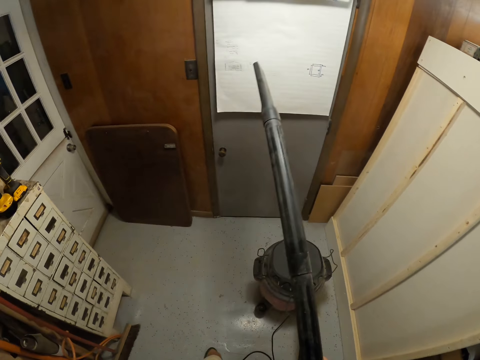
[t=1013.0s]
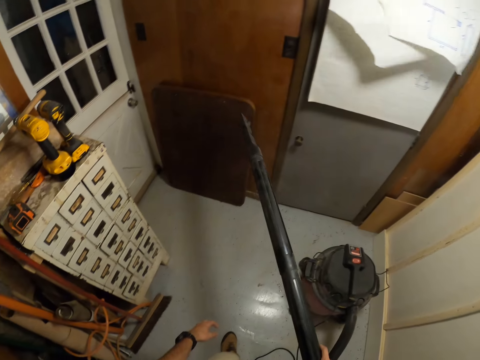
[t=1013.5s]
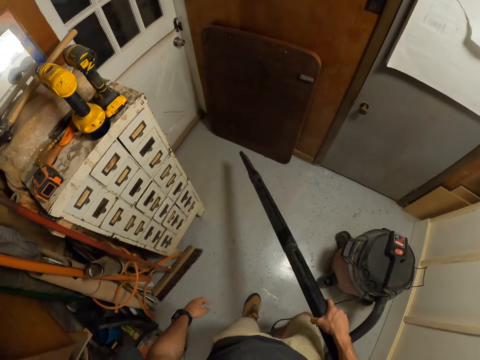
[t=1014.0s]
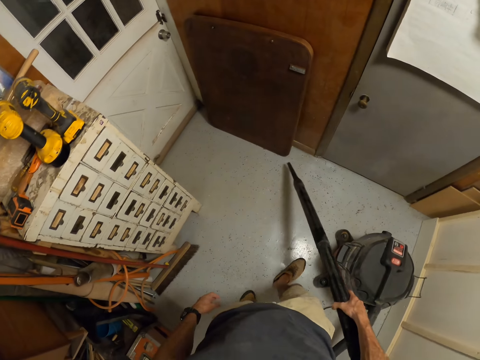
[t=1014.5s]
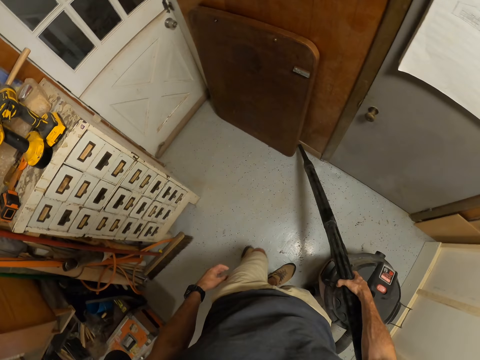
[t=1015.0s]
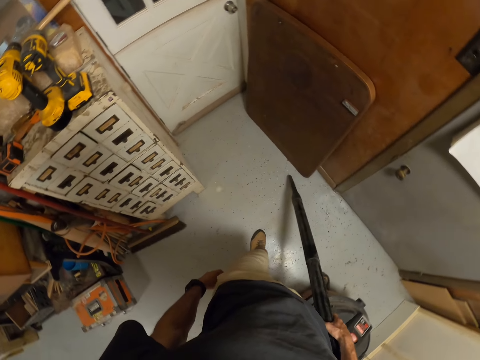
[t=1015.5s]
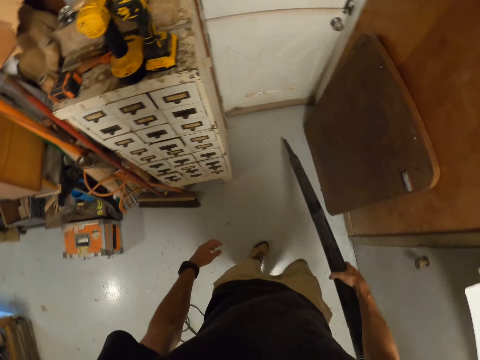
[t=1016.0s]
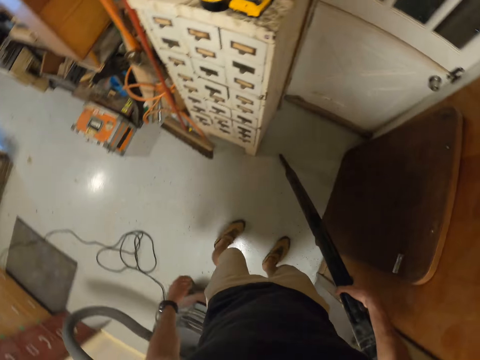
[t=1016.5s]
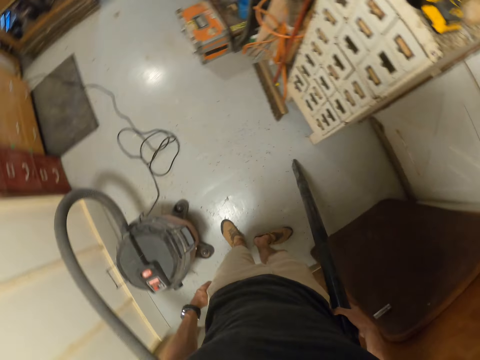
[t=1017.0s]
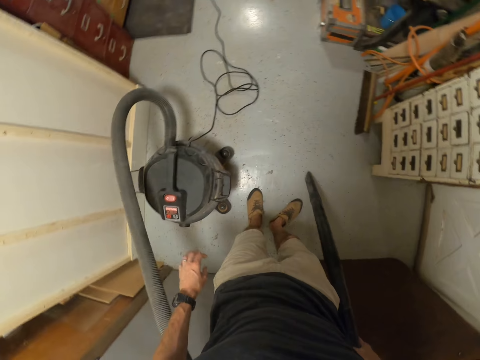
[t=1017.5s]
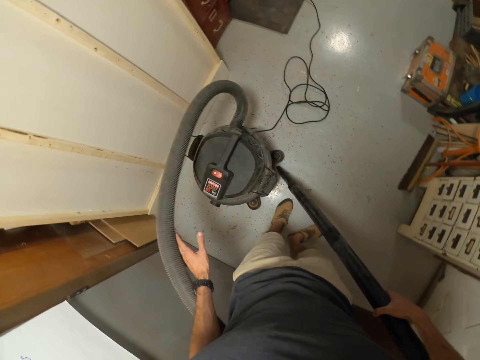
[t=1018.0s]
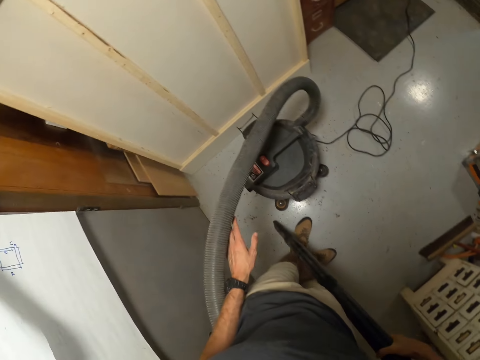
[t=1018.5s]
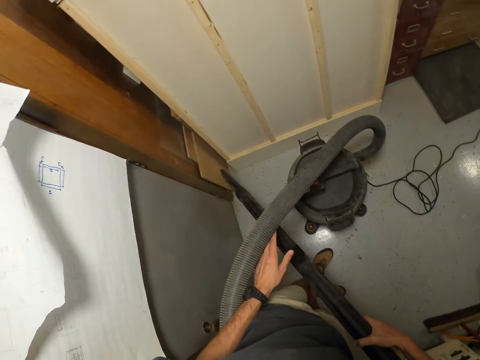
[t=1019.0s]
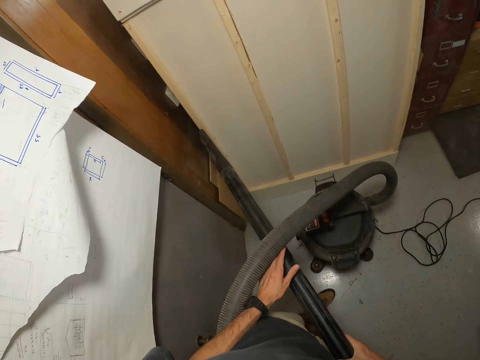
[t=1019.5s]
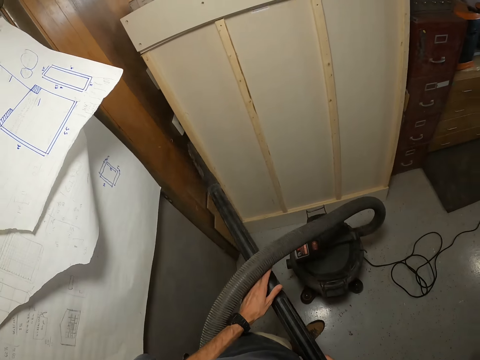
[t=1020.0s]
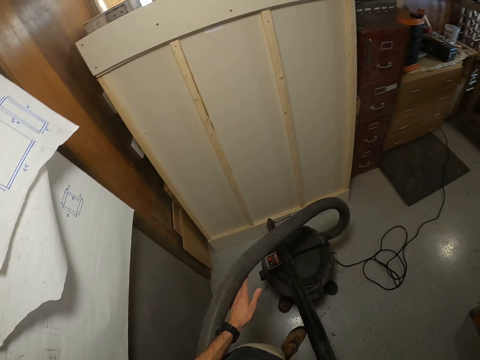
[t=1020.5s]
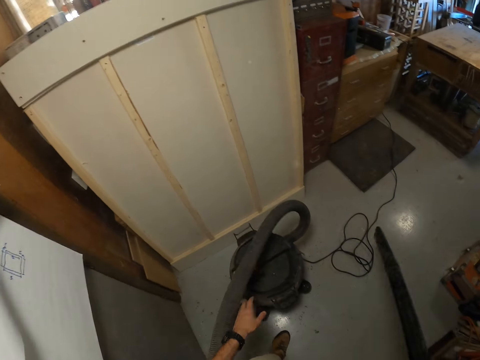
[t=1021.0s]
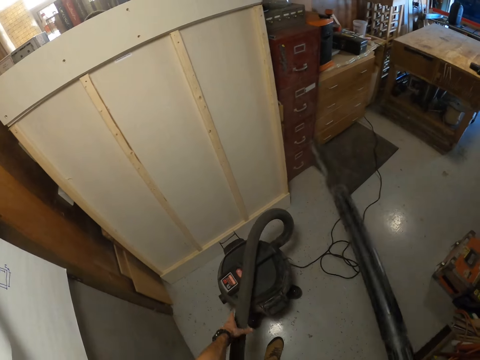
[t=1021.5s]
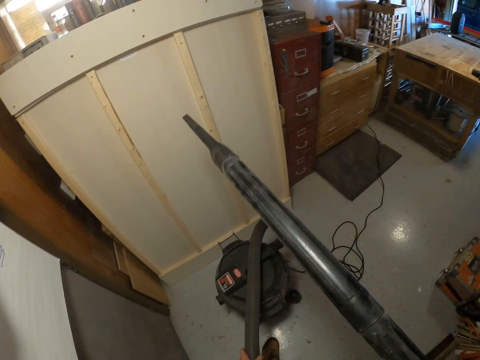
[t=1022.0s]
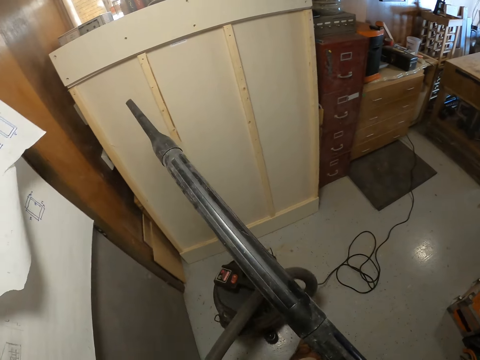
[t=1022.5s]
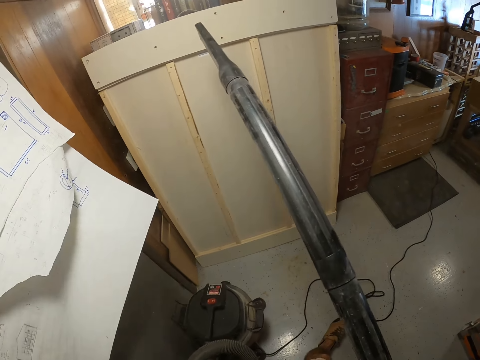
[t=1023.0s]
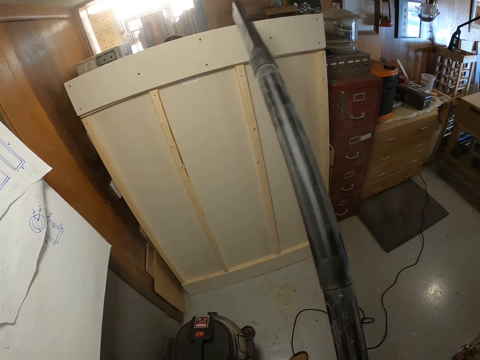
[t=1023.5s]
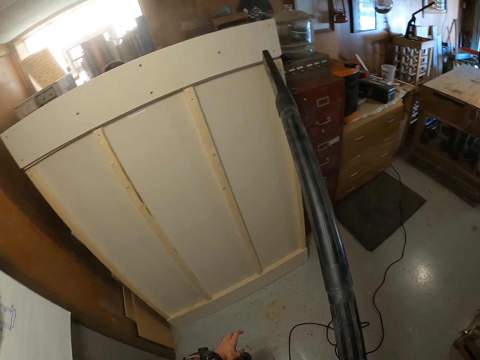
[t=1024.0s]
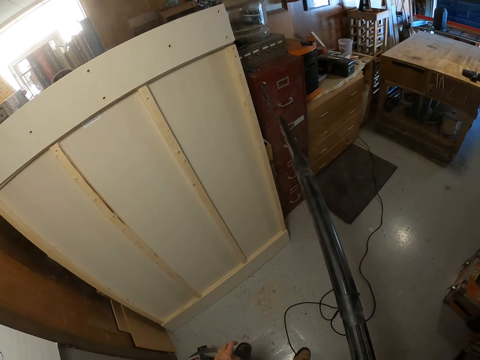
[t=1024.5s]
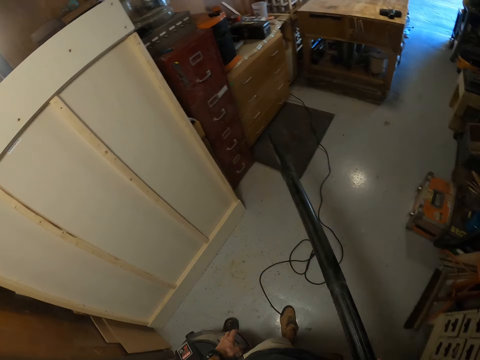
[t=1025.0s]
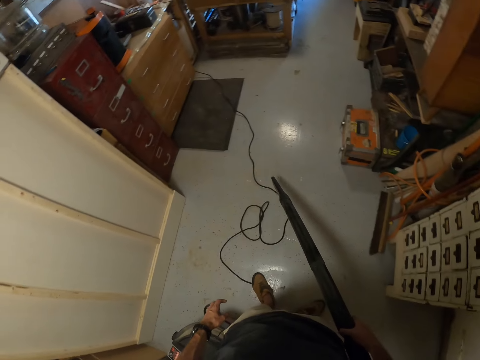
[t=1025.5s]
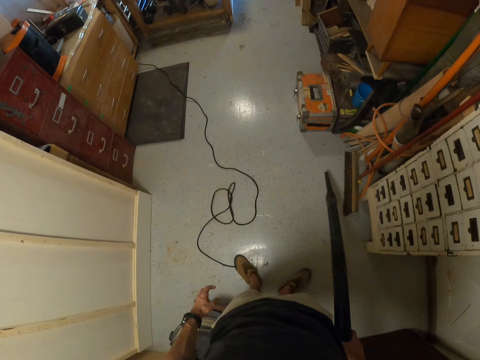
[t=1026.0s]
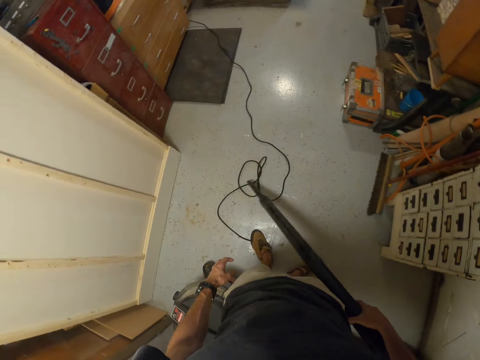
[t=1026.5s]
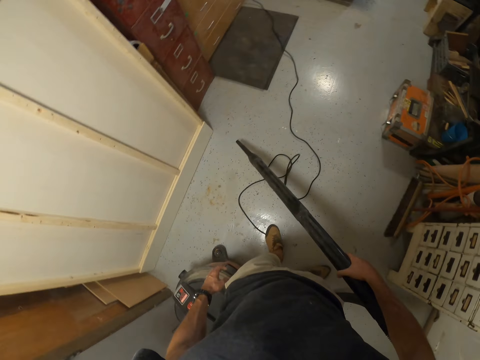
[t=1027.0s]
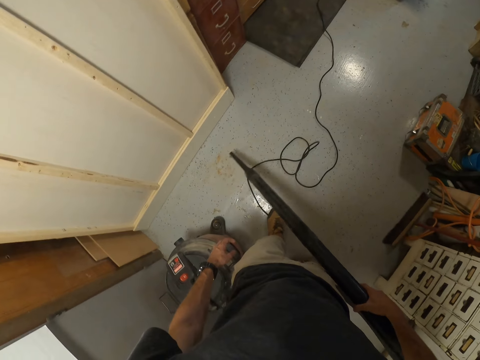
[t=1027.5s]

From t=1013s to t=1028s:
The camera wearer turns from the cleaner. He cleans the workshop round with the vacuum cleaner. He blows the workshop with the vacuum cleaner pipe in his right hand. He adjusts the vacuum cleaner with his left hand.

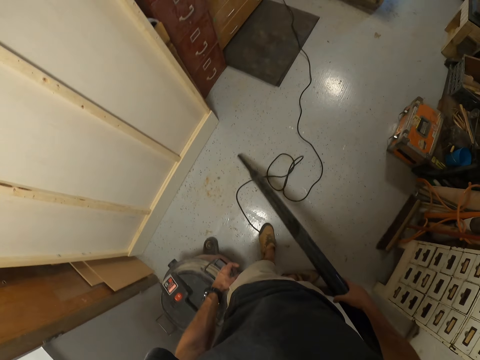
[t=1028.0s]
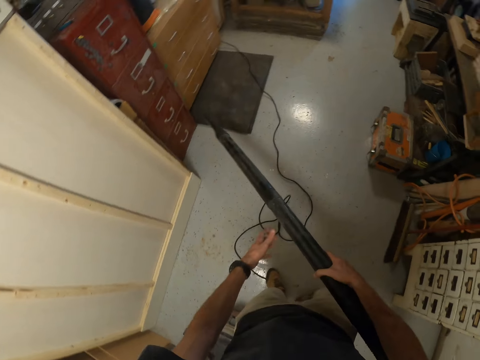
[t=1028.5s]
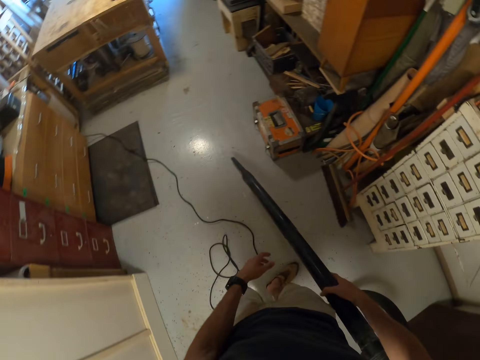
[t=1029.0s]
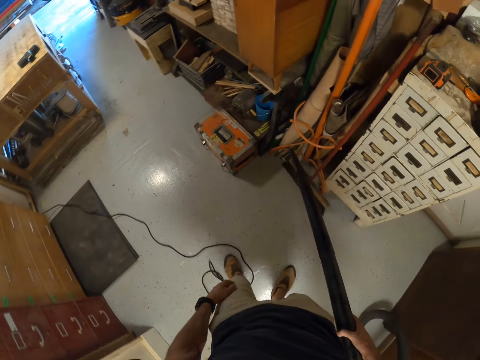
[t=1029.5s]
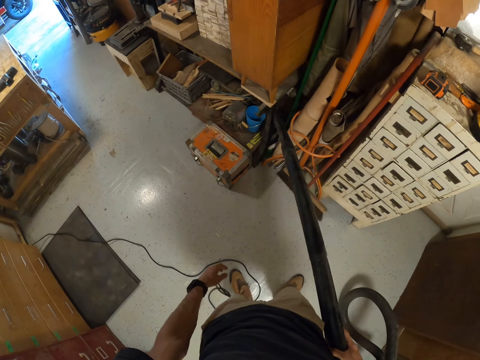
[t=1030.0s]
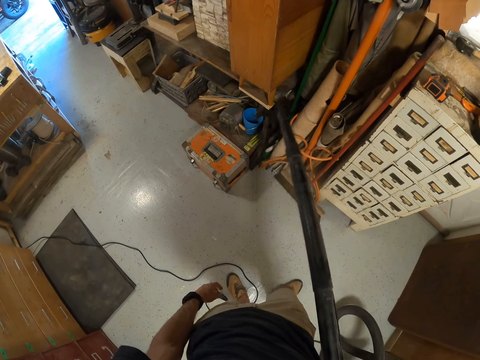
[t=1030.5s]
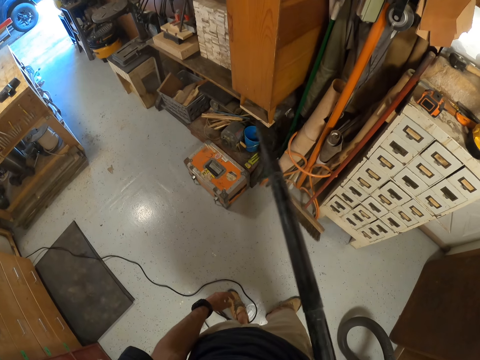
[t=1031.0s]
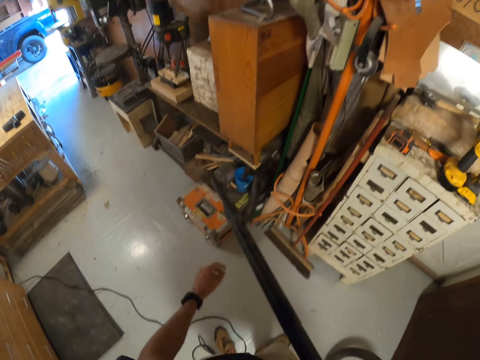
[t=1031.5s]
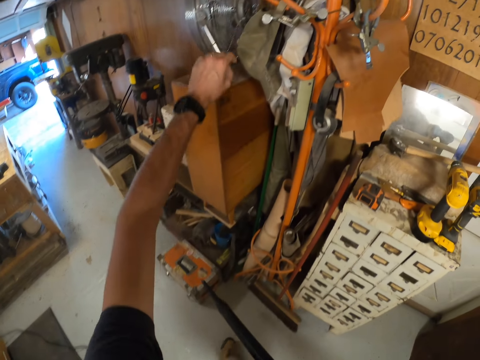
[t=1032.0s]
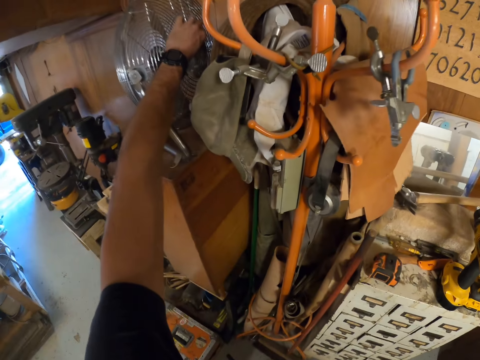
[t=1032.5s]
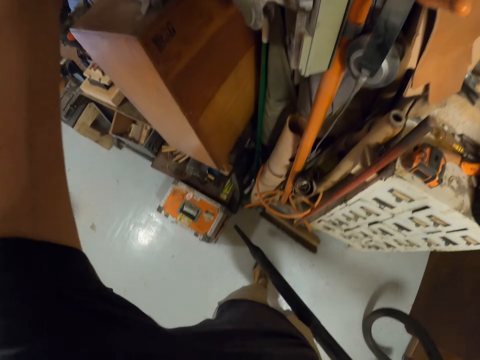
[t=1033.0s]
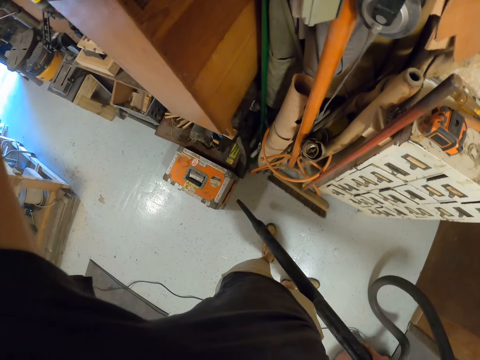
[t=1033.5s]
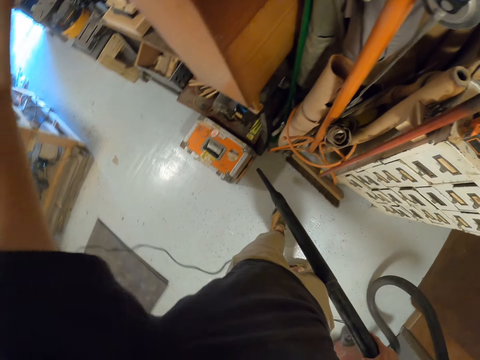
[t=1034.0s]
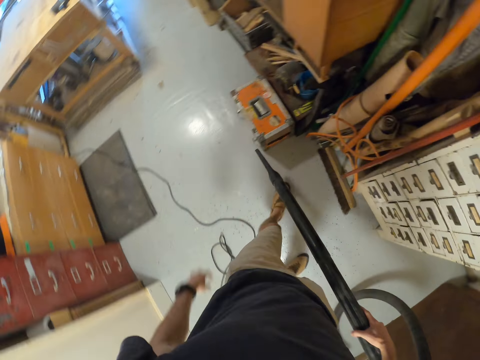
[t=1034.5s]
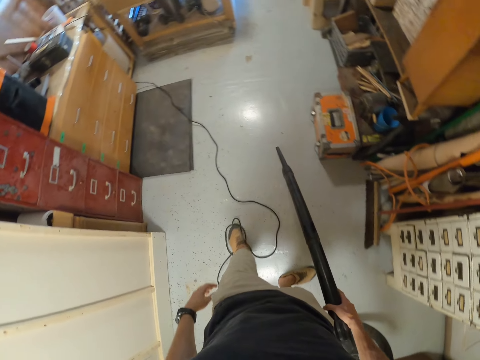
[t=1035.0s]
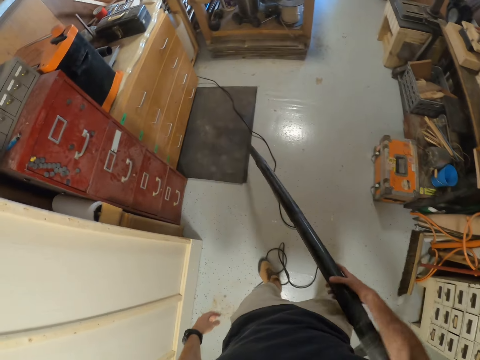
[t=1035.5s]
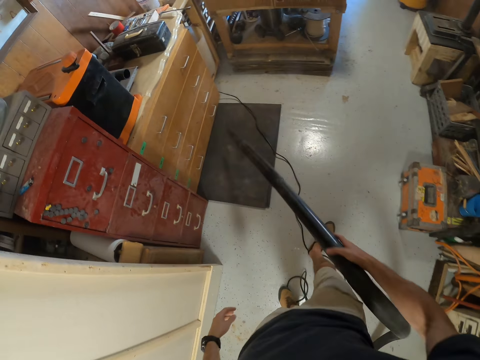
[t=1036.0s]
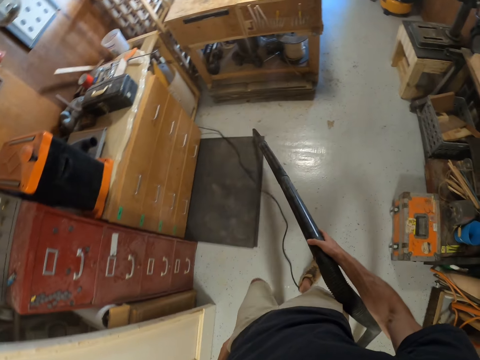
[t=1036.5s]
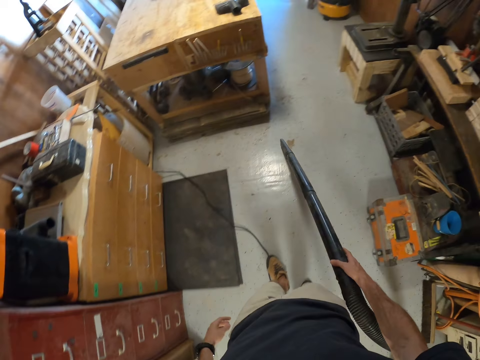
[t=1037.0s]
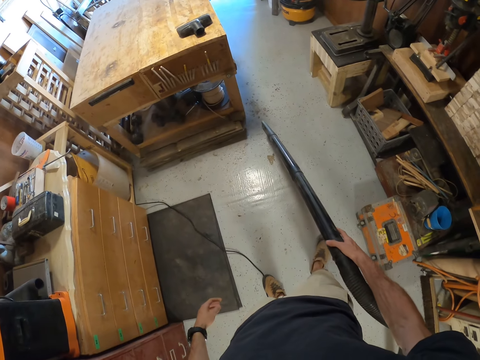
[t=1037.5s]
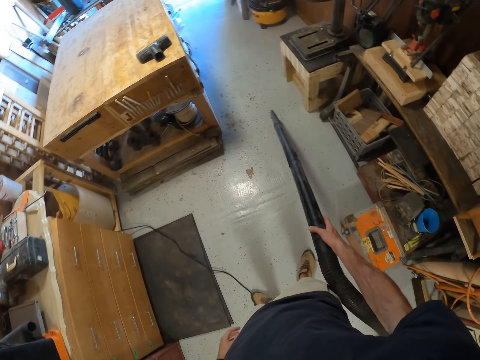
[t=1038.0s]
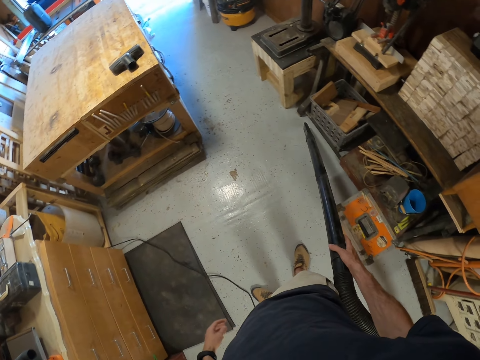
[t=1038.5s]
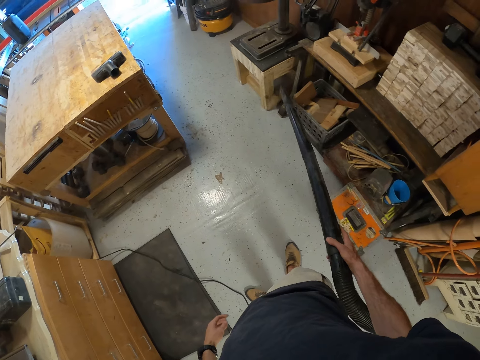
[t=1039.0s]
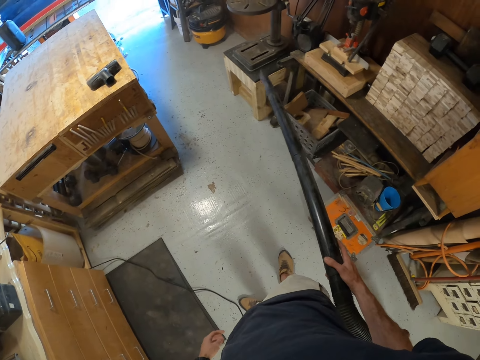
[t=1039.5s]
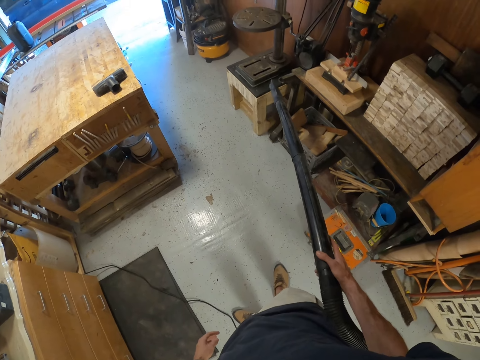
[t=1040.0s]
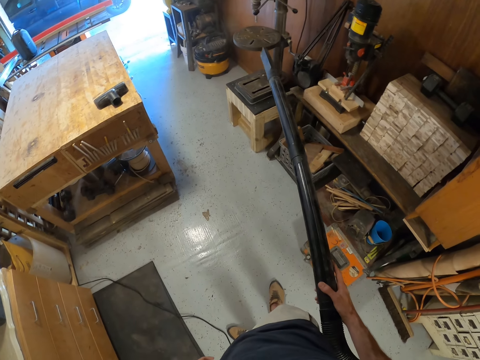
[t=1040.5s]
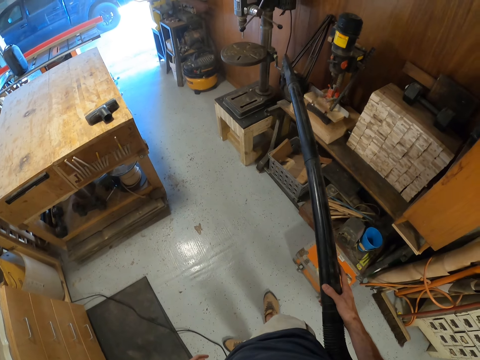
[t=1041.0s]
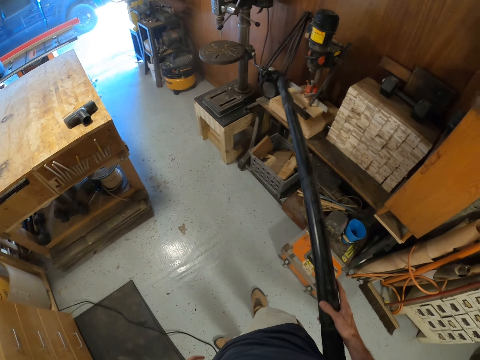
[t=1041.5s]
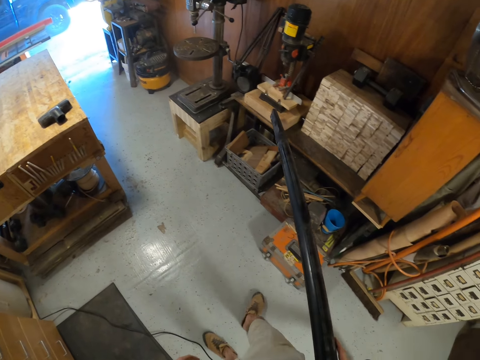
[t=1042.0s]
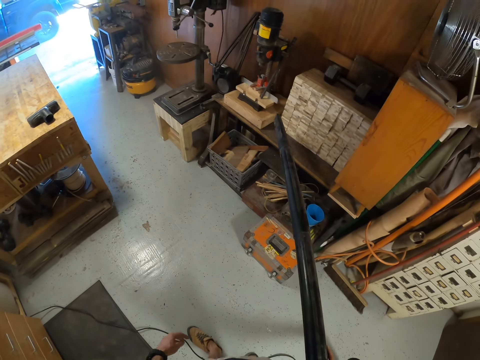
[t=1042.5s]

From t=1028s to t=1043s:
The camera wearer stretches his hand to something on the workshop wall. He touches the coat hanger with his left hand. He drops his hand back. He cleans the workshop round with the vacuum cleaner. He blows the workshop with the vacuum cleaner pipe in his right hand.
